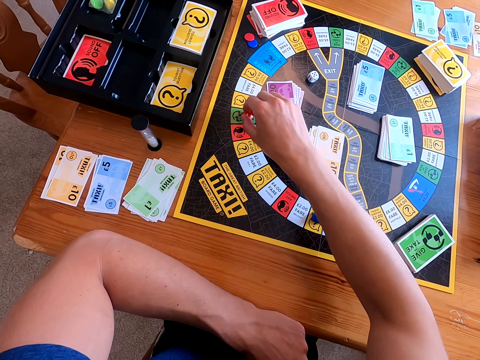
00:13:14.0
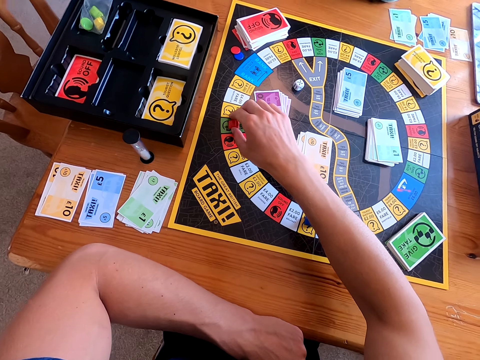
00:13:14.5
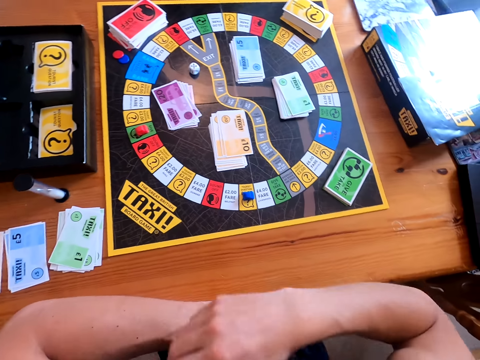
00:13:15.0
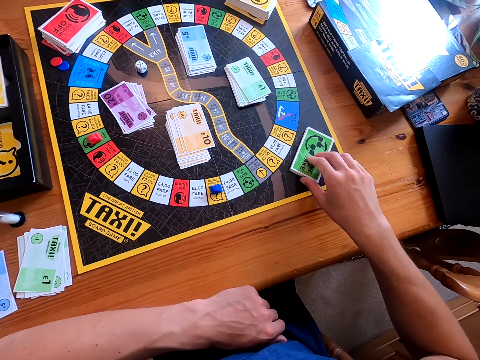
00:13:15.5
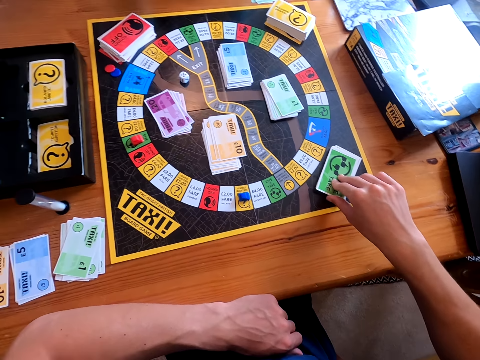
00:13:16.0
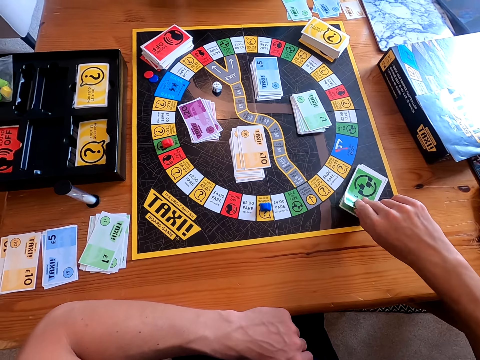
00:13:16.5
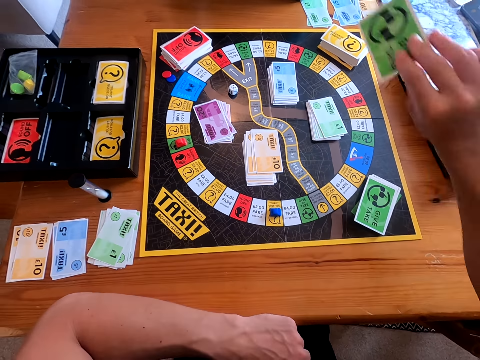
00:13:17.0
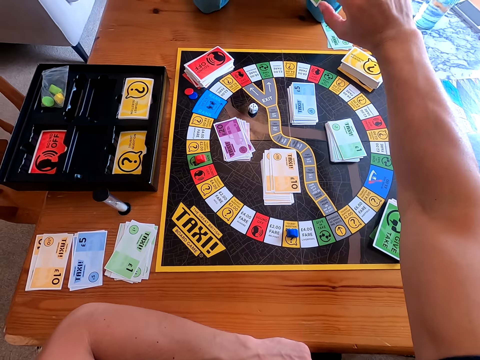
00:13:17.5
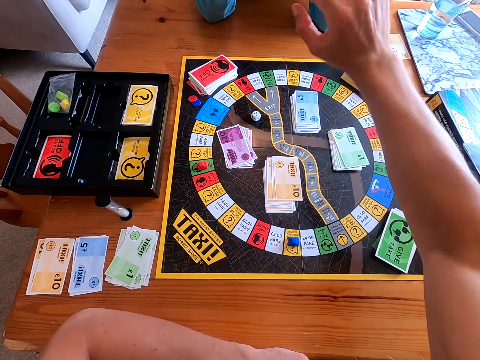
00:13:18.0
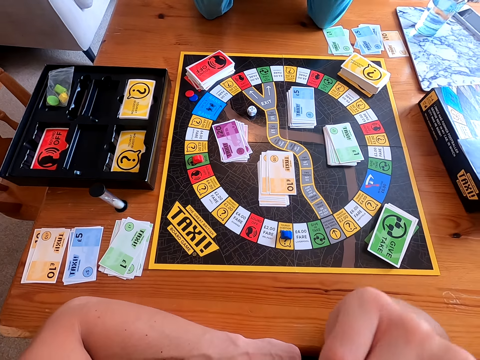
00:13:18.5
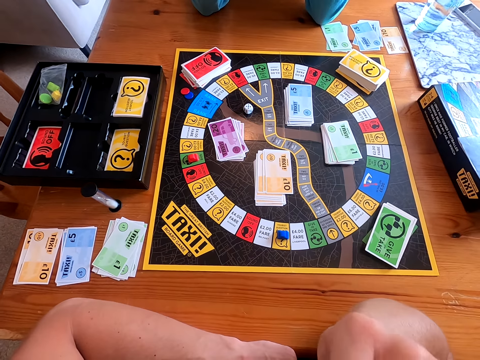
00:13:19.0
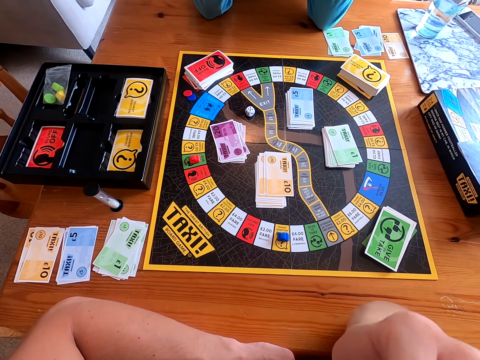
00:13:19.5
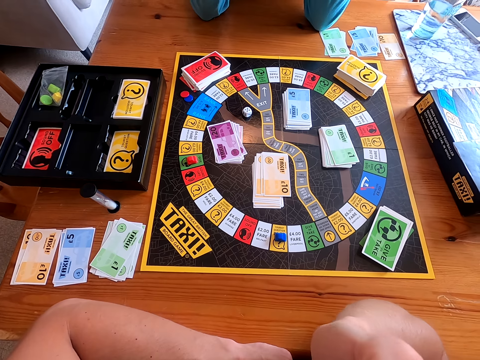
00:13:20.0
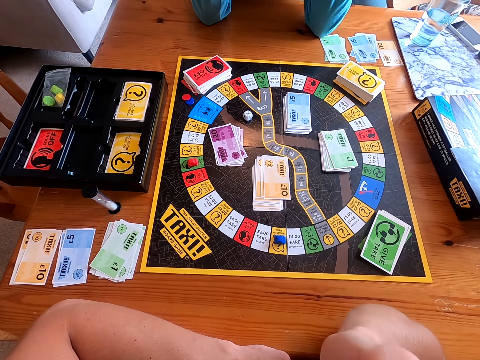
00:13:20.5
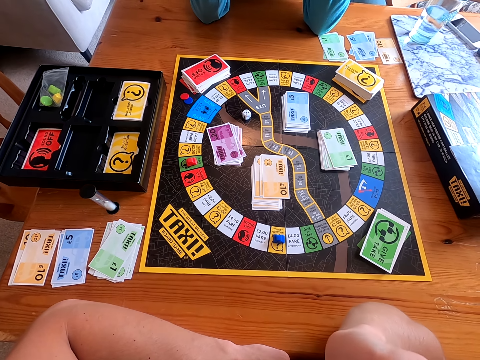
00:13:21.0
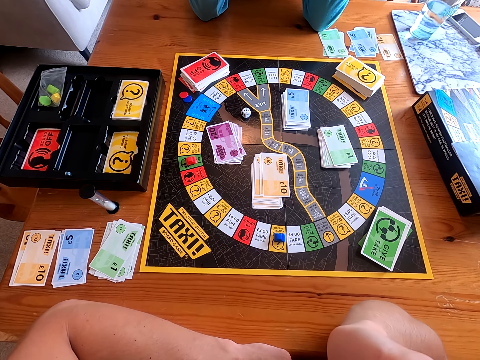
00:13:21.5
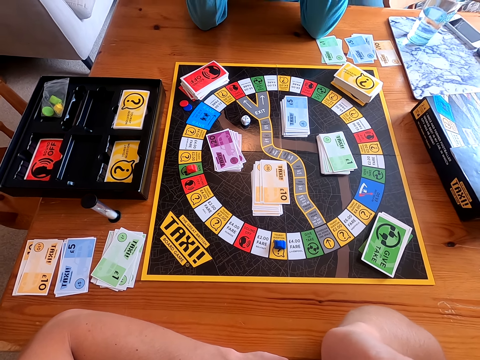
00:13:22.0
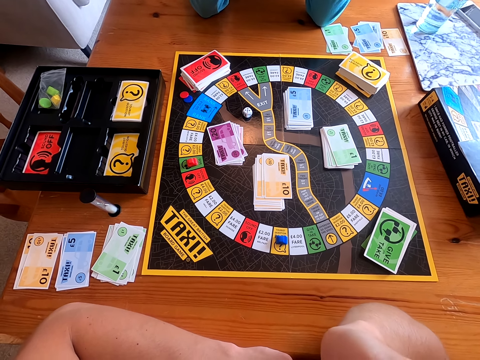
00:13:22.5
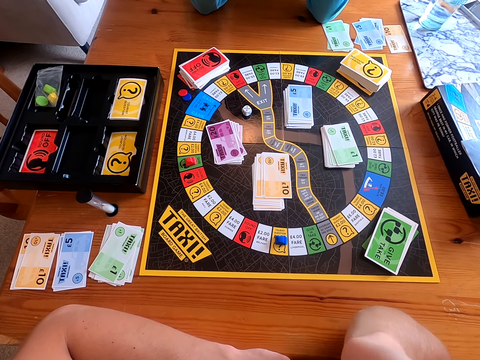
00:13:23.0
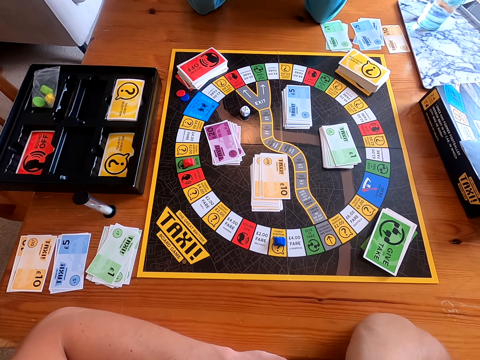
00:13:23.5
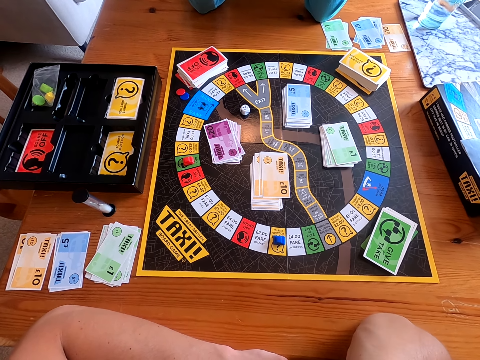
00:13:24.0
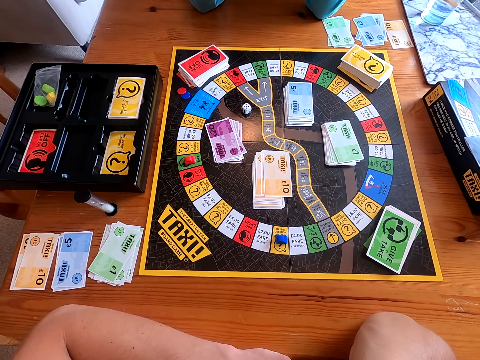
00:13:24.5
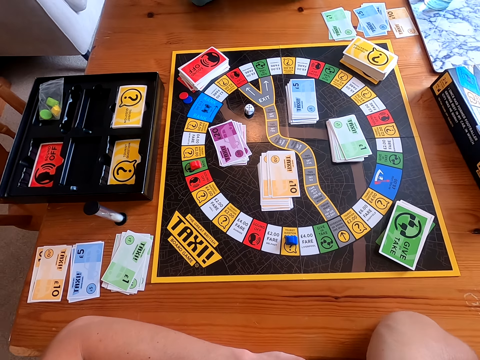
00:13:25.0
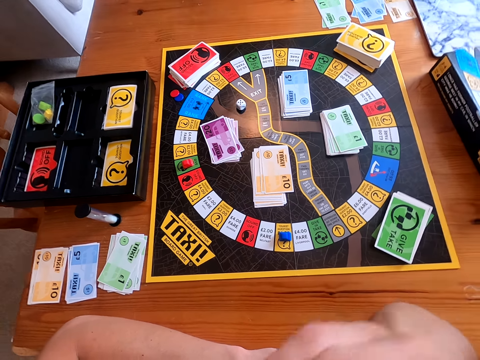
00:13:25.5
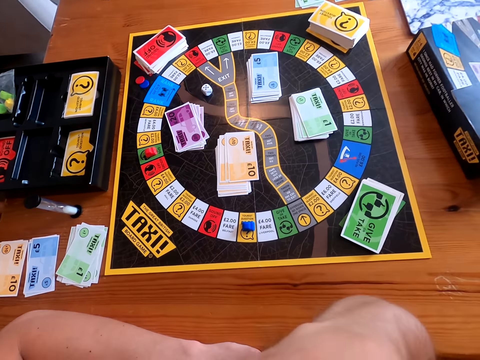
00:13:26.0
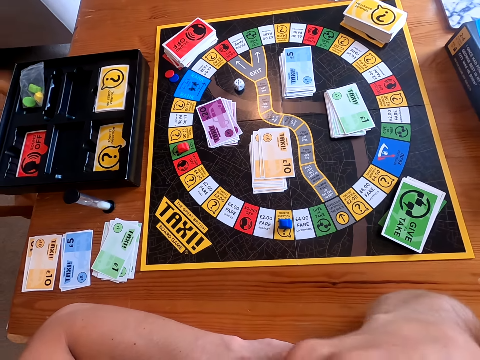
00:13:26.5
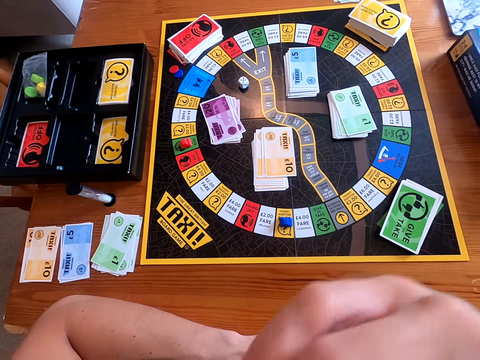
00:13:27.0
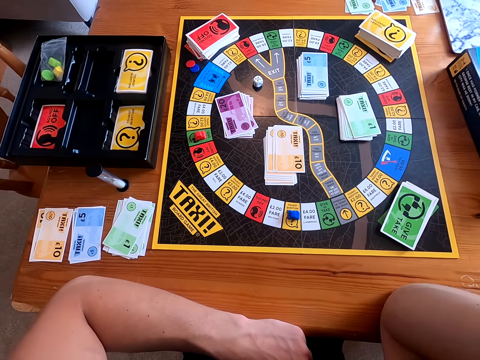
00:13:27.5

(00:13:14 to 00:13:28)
The camera wearer lets go of the red object. He picks up a green card from the game mat with his right hand. He hands over the green card to a lady. The lady speaks to the camera wearer. The camera wearer speaks to the lady.

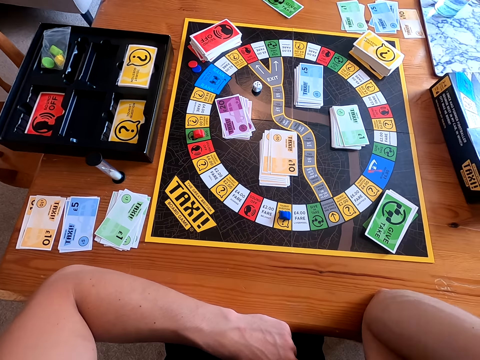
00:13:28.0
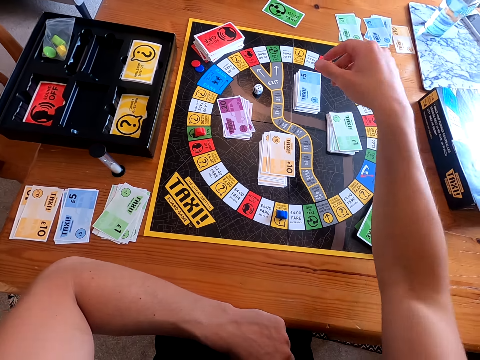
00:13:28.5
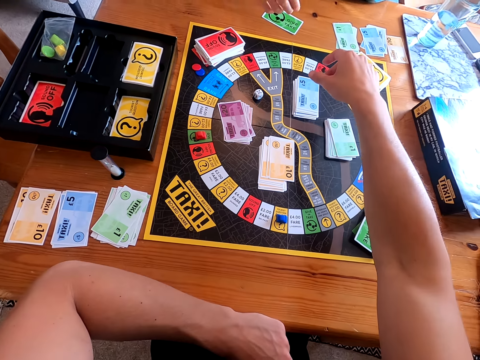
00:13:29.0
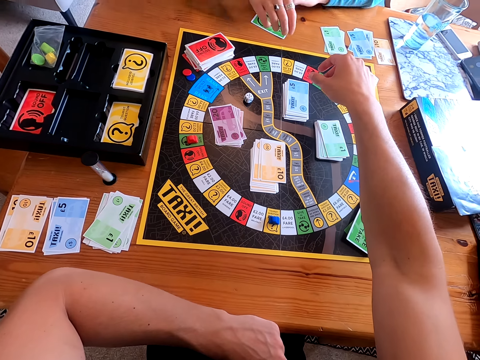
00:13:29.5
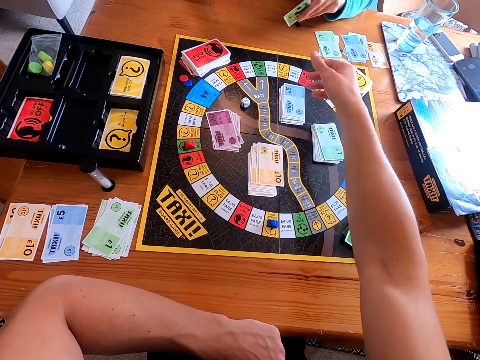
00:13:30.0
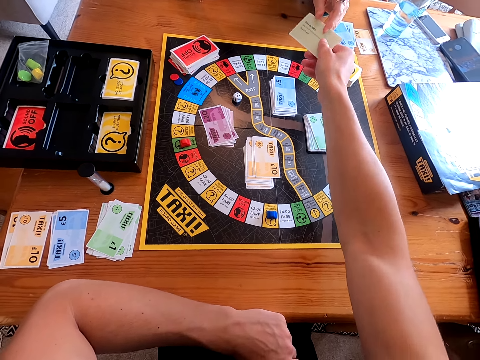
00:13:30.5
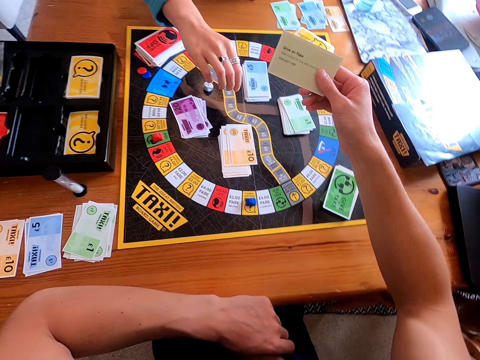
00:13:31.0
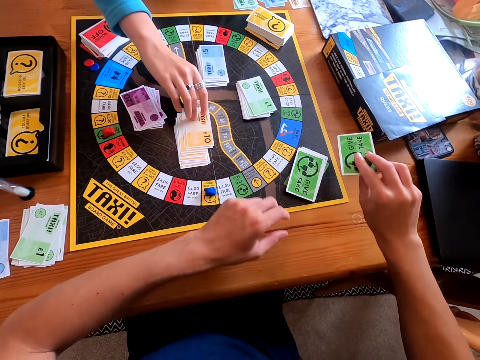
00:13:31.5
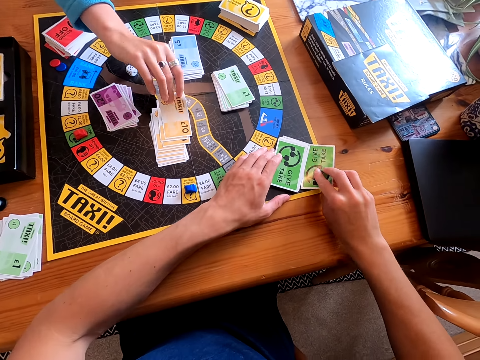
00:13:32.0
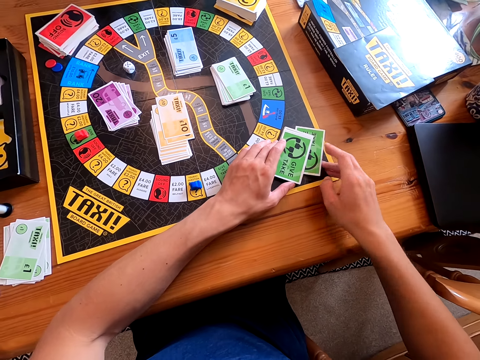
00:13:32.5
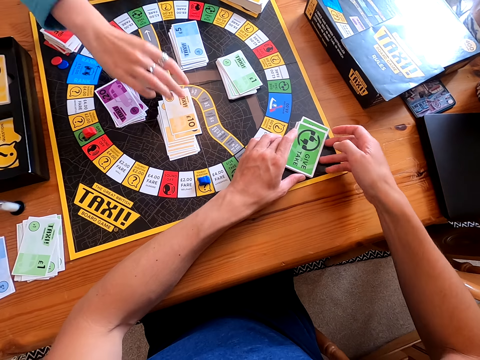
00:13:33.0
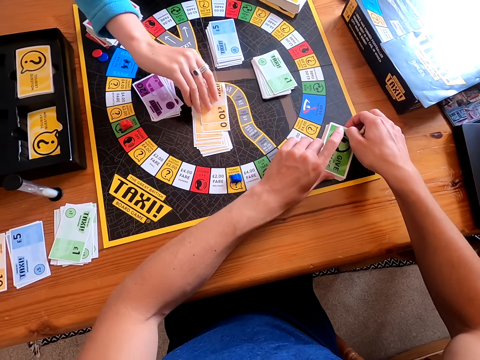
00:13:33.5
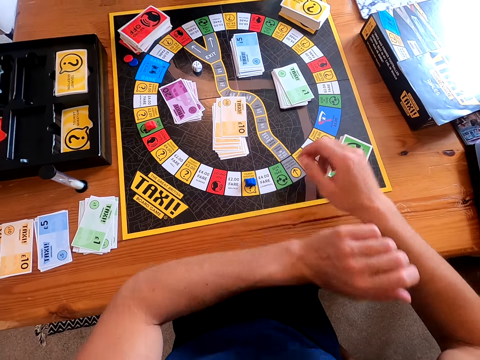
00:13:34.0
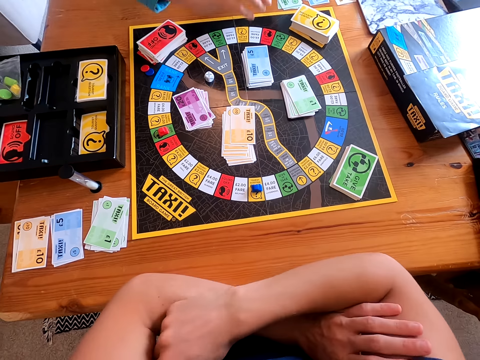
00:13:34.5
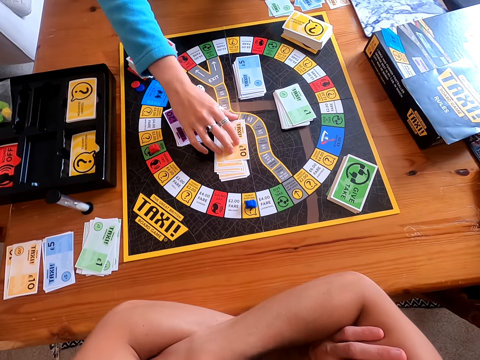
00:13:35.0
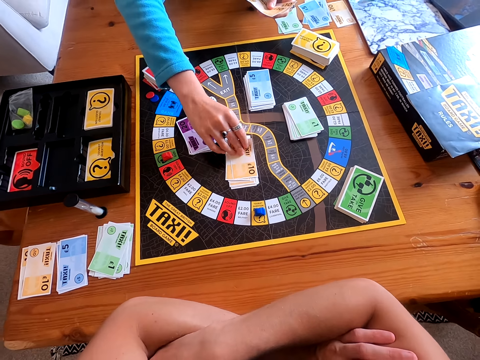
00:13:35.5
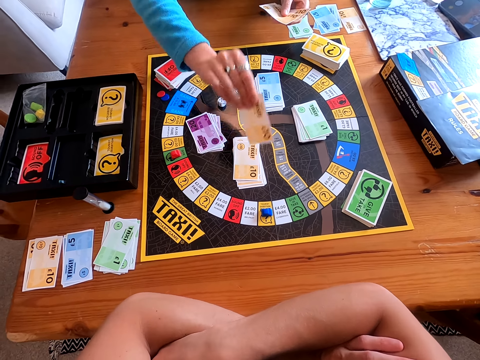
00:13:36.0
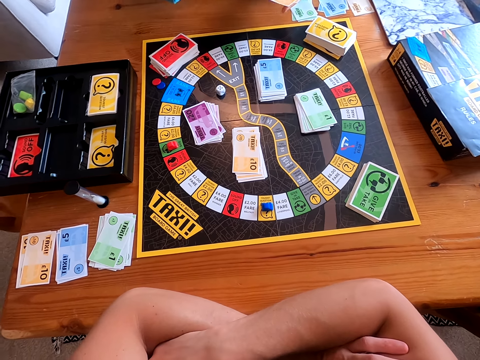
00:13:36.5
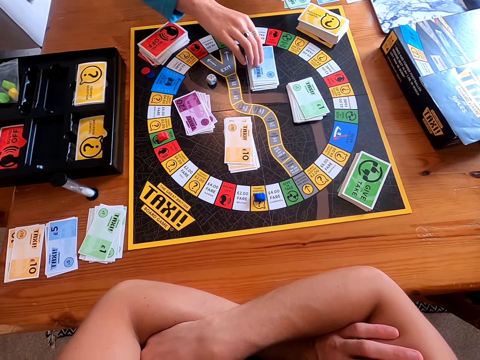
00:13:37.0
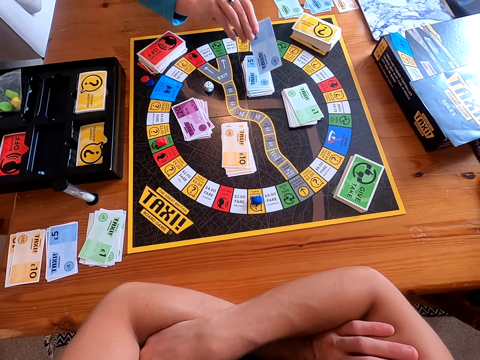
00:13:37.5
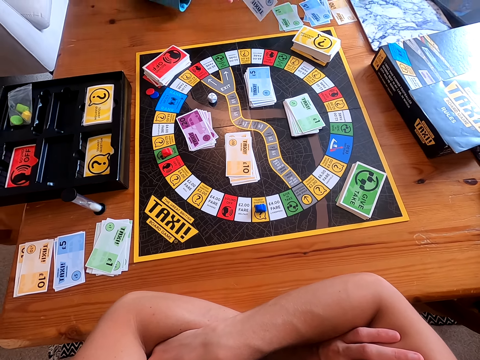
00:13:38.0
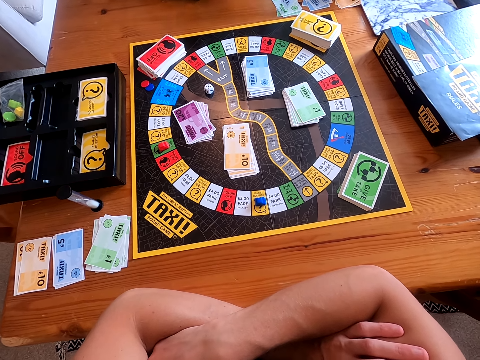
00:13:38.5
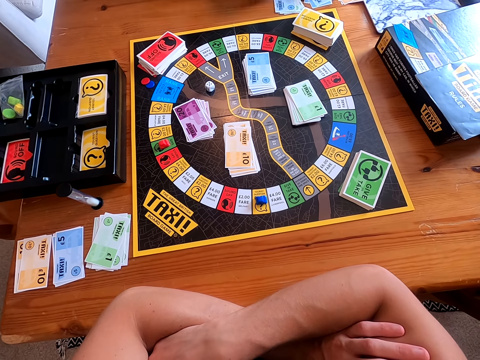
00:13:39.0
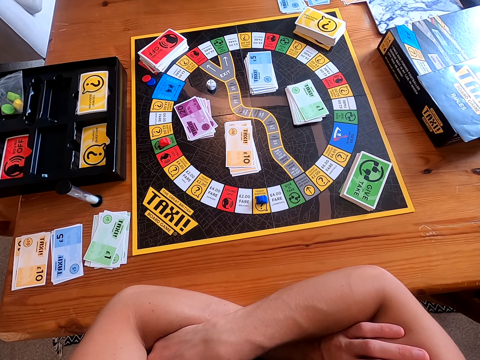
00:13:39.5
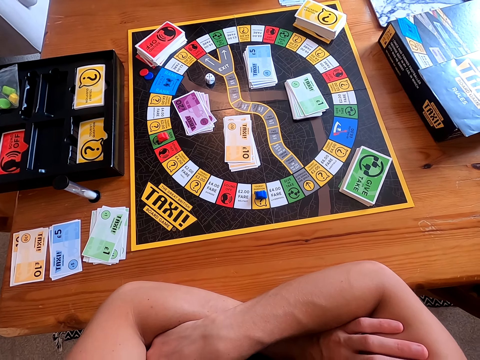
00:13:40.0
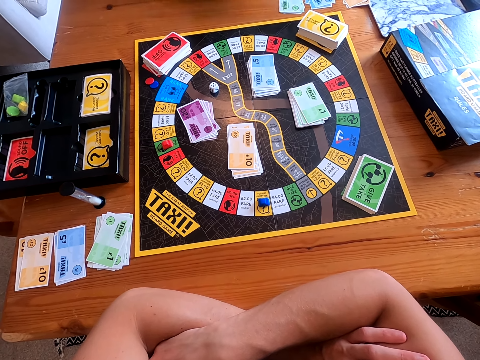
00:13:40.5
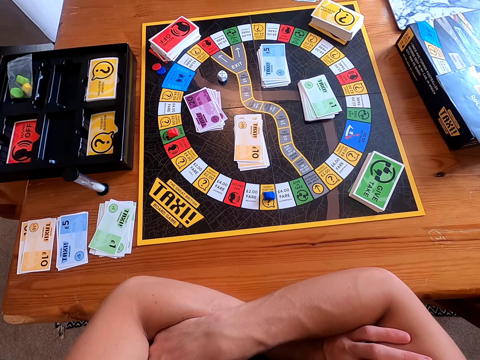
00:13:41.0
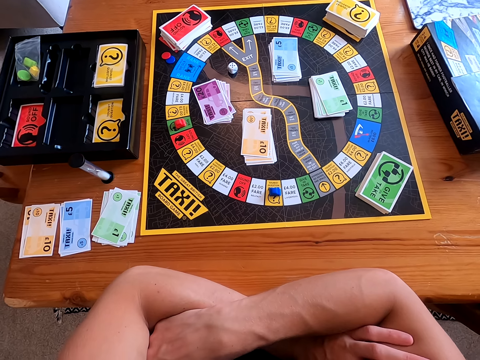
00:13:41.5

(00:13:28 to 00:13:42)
A lady speaks to the camera wearer. The lady picks the green card from the table with her left hand and hands over the green card to the camera wearer. She picks an orange card from the game mat. The camera wearer places the green card beneath other green cards on the game mat. The lady speaks to the camera wearer. She picks an orange card from the game mat. She picks an orange card from the game mat again. She hands the orange card to her left hand. She picks a blue card from the game mat. The camera wearer speaks to the lady. The lady places the cards on the table.
